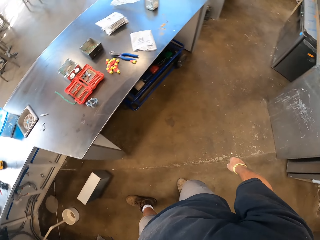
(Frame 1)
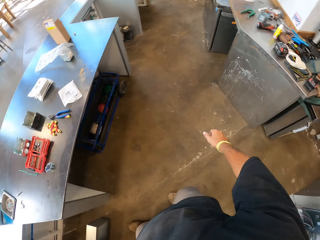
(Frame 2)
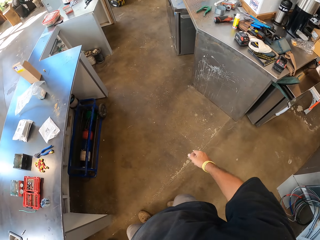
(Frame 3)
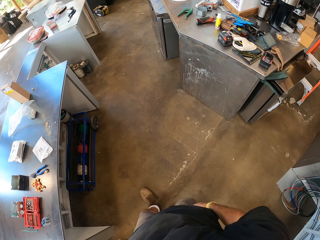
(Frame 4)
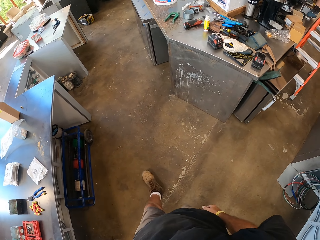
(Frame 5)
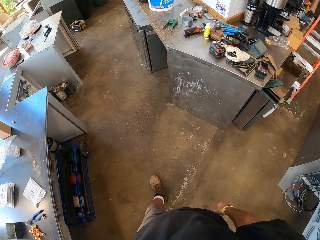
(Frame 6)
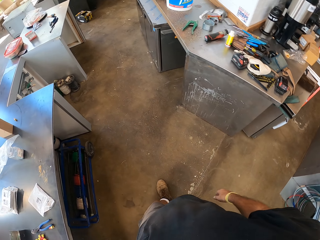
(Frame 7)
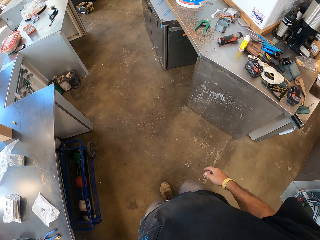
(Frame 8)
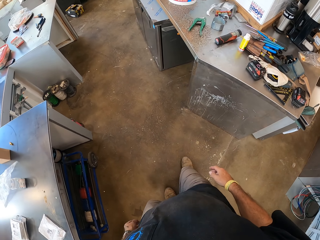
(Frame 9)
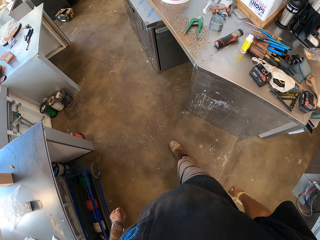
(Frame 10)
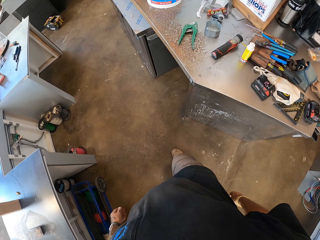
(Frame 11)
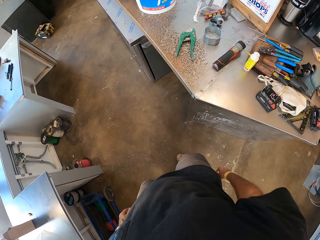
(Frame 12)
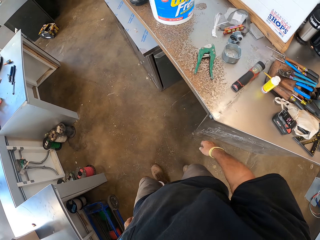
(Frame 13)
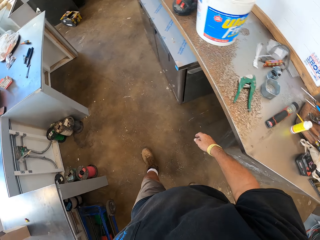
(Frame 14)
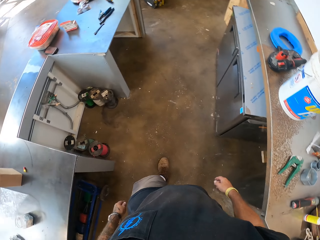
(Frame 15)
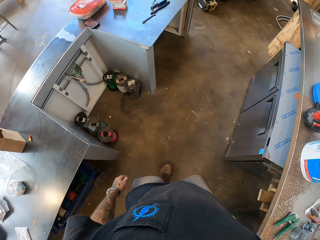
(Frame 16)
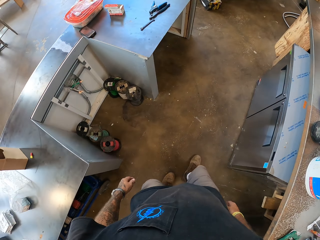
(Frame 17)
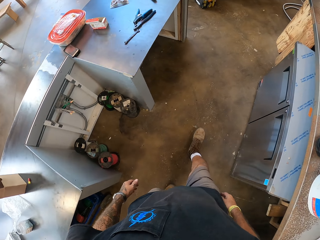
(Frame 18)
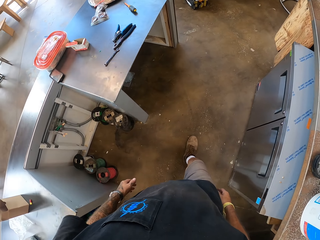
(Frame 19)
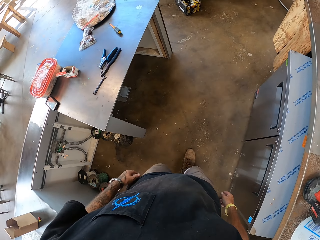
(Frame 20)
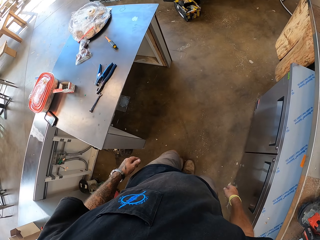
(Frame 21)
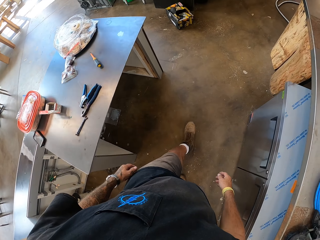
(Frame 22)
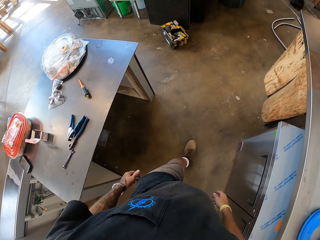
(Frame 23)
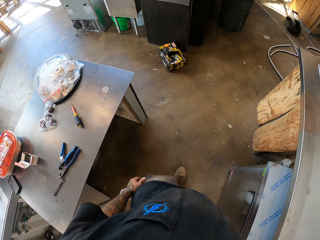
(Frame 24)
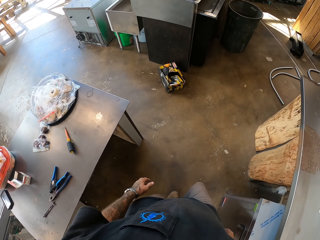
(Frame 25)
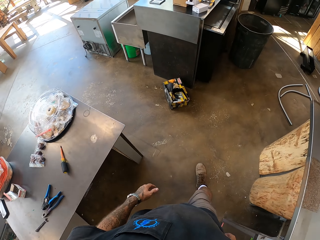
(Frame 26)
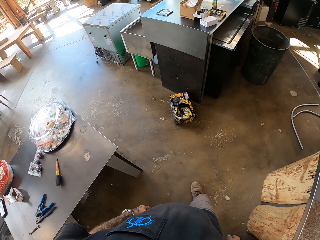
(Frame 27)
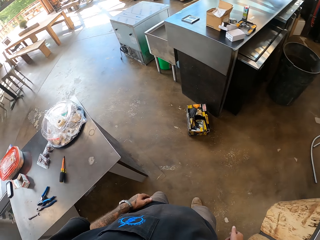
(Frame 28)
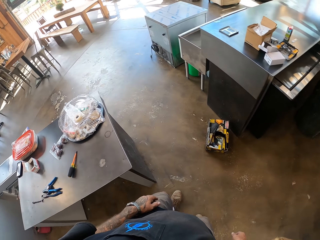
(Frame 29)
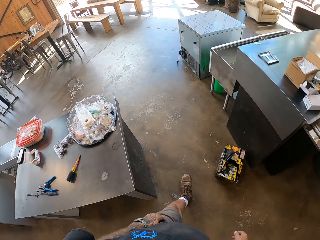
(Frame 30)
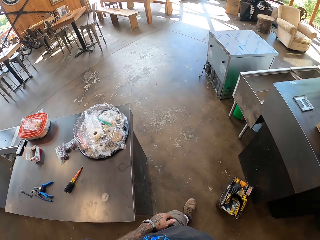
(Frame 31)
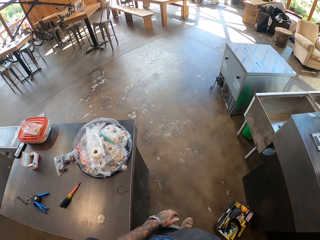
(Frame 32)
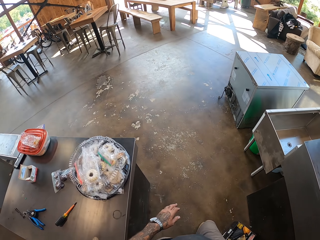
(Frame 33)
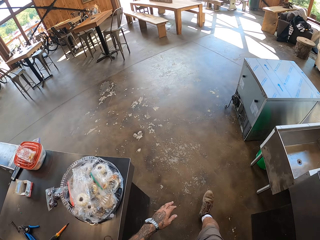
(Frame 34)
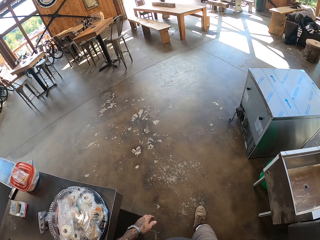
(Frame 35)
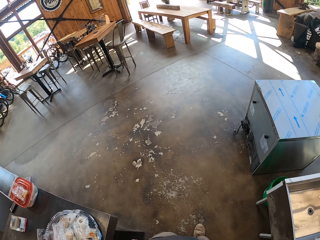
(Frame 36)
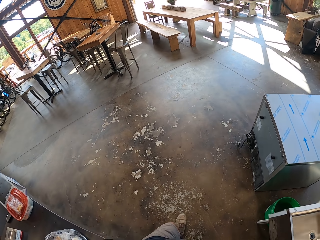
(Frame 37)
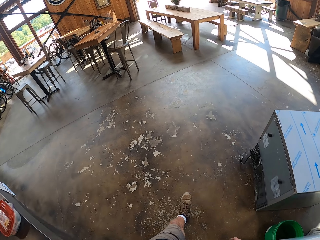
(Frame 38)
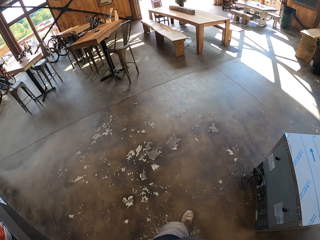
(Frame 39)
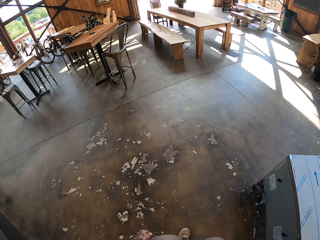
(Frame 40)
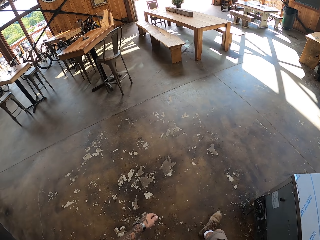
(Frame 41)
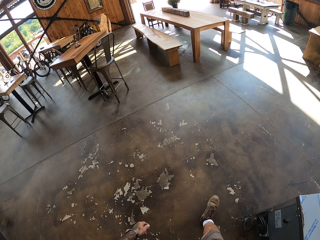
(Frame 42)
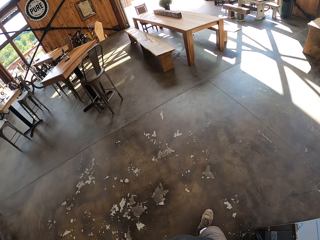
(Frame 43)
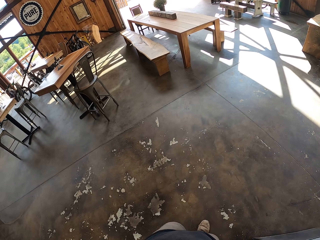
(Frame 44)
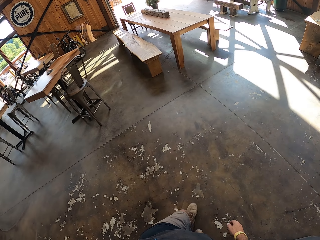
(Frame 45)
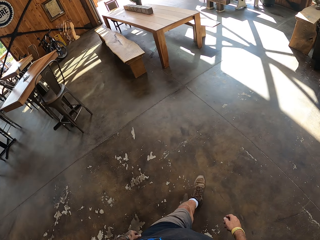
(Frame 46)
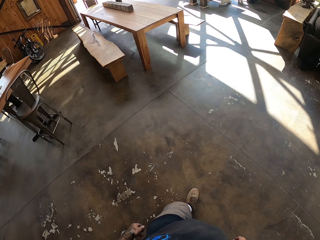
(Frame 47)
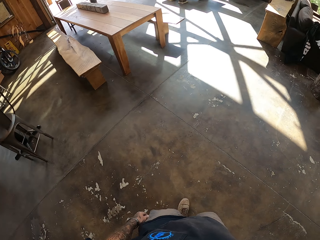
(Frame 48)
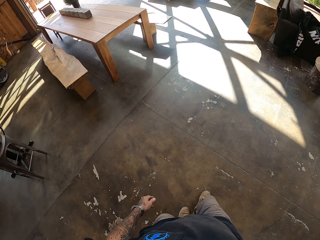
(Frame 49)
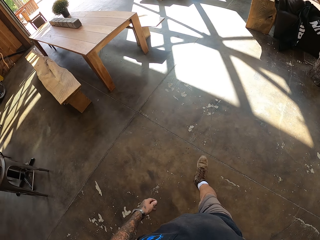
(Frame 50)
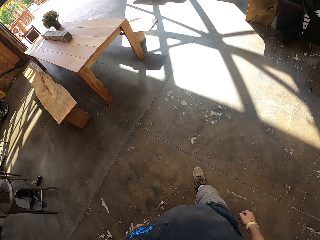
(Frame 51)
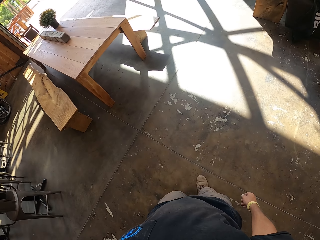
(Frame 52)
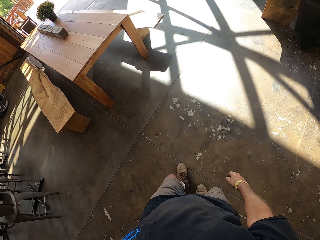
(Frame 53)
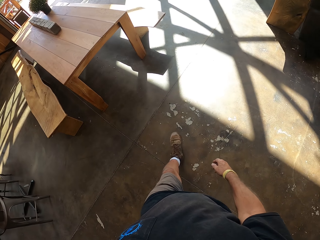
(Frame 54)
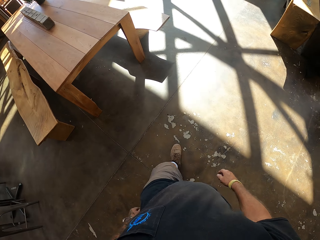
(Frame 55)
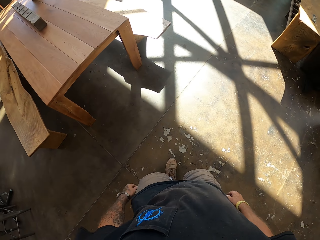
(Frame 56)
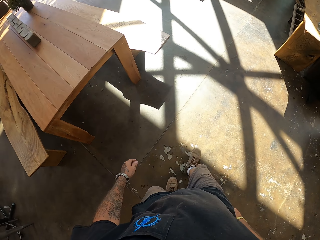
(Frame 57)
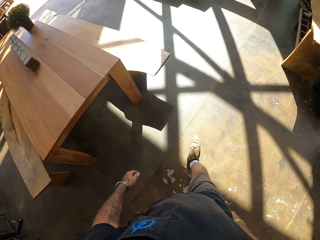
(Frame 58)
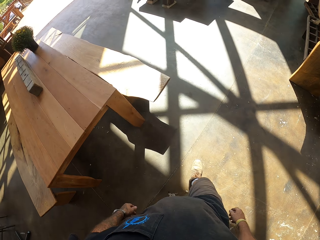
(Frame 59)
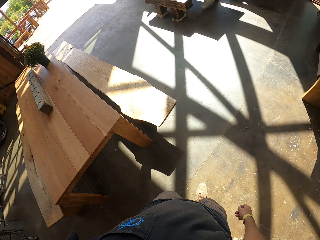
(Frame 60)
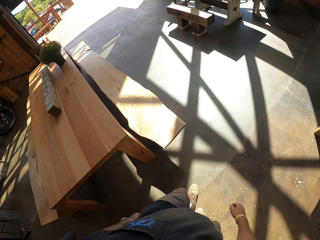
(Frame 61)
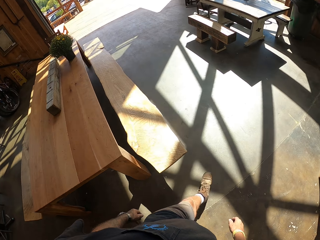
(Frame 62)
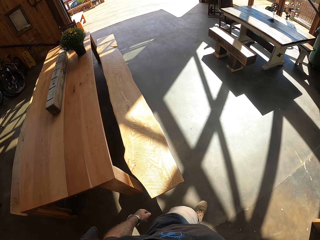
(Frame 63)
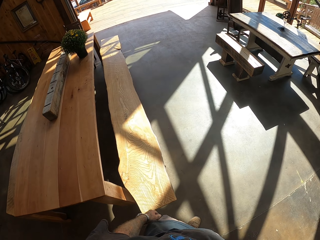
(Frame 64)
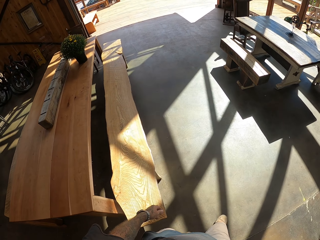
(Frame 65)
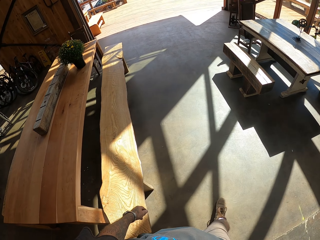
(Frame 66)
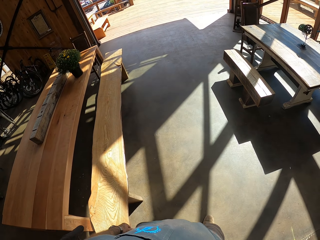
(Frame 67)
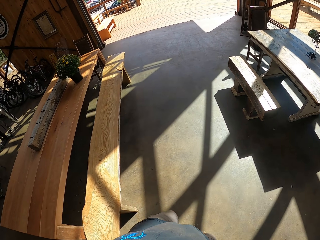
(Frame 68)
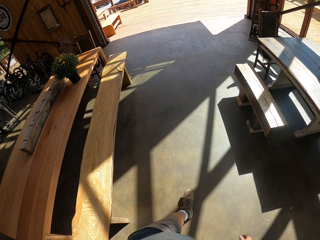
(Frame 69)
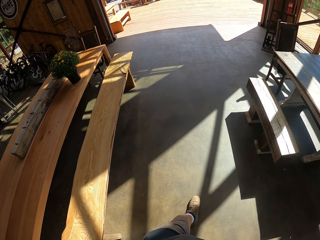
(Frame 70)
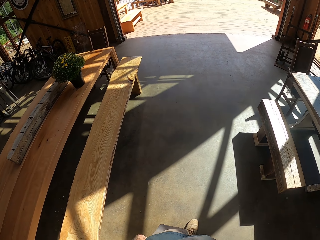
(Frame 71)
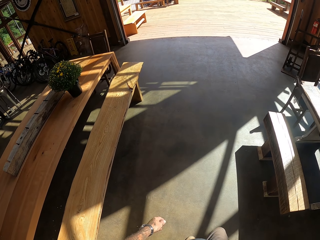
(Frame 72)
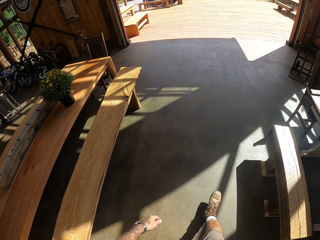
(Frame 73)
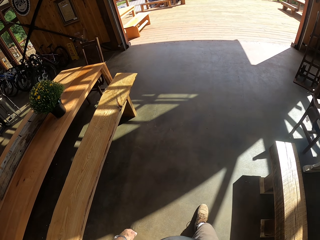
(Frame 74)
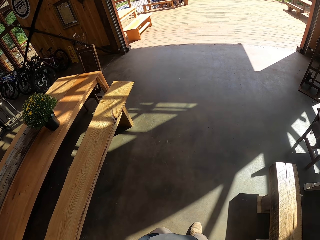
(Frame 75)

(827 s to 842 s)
The camera wearer swings his hands as he walks. He looks around. He swings his hands as he walks.

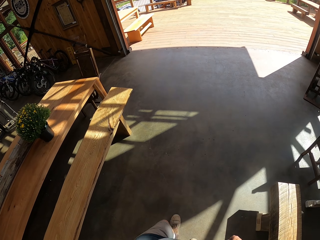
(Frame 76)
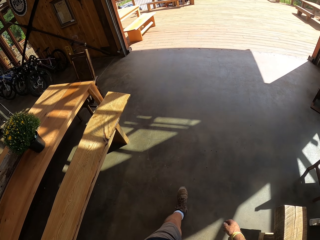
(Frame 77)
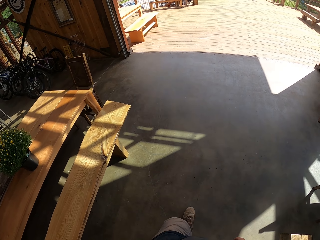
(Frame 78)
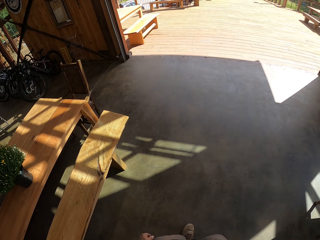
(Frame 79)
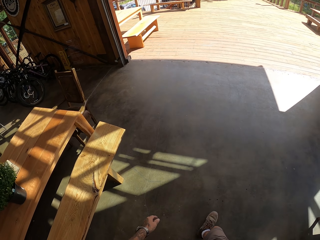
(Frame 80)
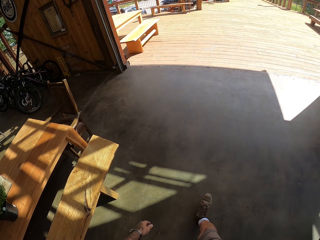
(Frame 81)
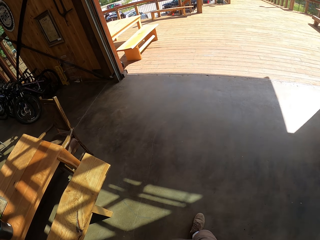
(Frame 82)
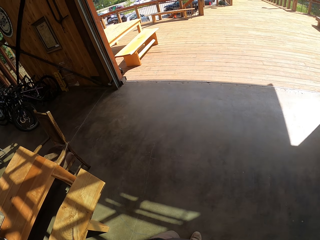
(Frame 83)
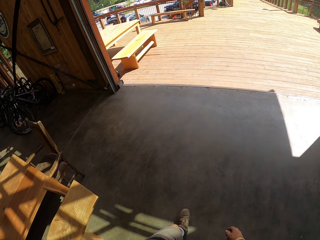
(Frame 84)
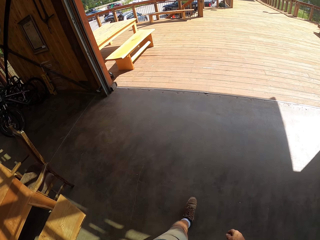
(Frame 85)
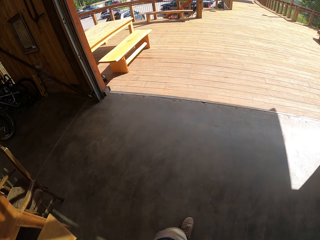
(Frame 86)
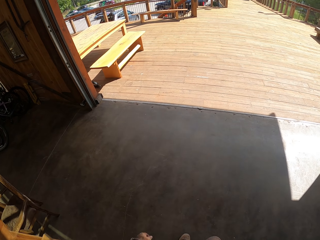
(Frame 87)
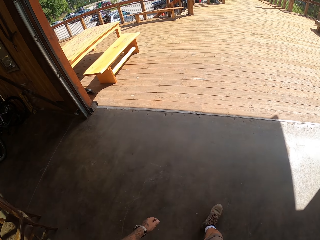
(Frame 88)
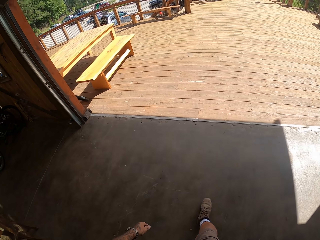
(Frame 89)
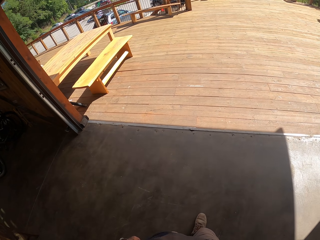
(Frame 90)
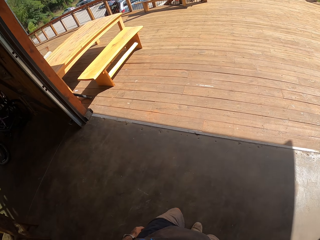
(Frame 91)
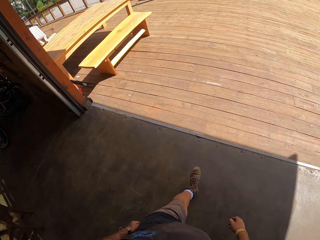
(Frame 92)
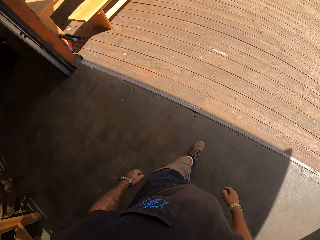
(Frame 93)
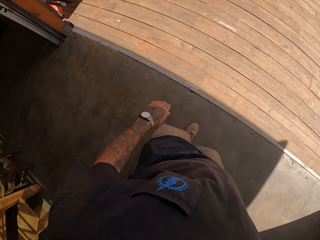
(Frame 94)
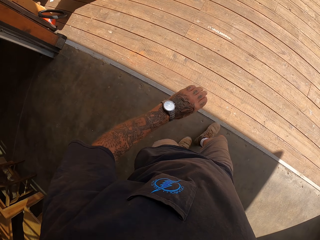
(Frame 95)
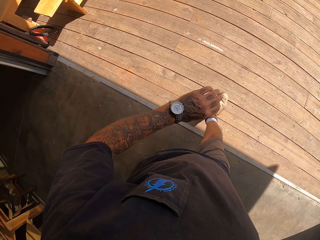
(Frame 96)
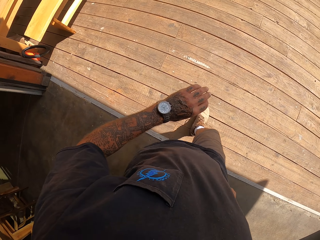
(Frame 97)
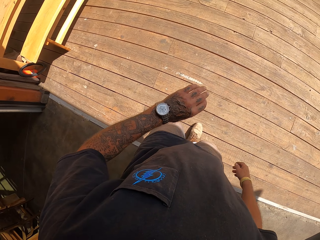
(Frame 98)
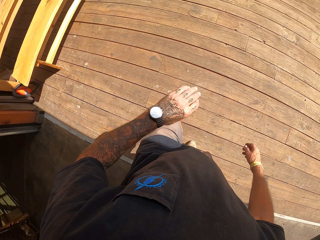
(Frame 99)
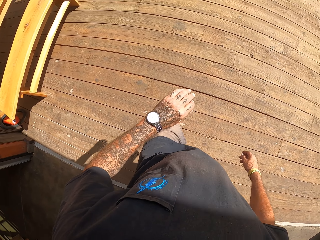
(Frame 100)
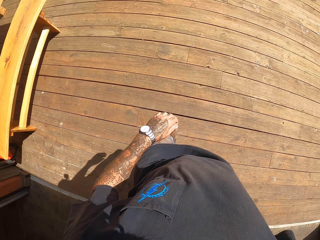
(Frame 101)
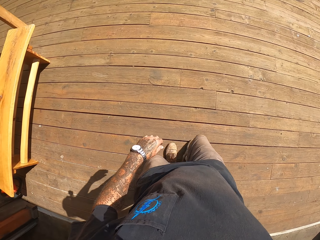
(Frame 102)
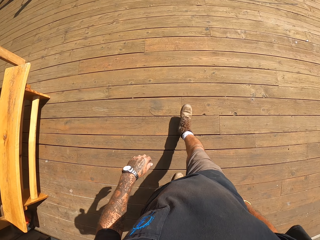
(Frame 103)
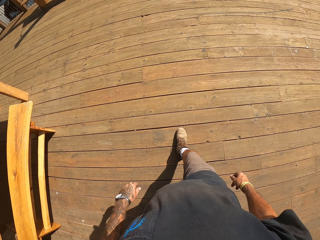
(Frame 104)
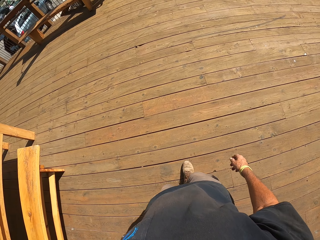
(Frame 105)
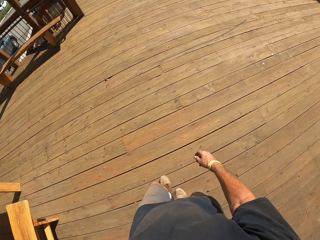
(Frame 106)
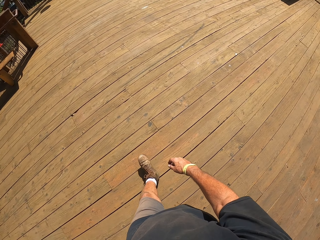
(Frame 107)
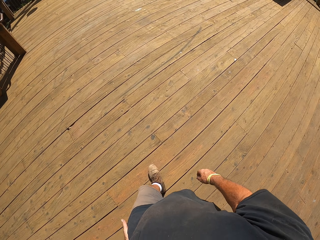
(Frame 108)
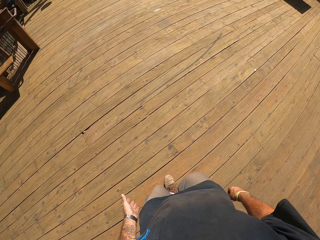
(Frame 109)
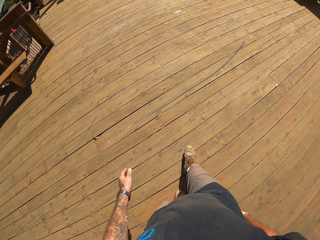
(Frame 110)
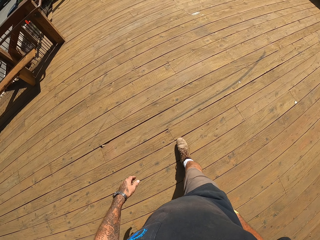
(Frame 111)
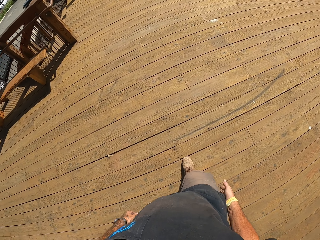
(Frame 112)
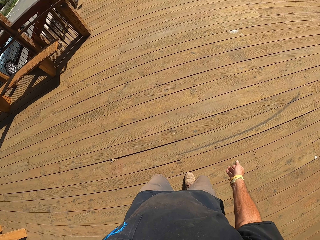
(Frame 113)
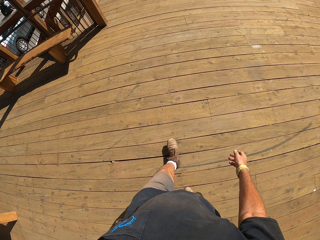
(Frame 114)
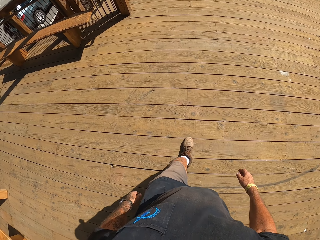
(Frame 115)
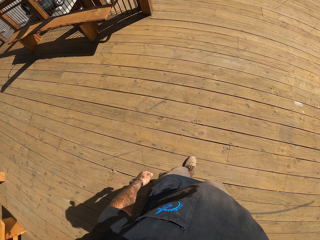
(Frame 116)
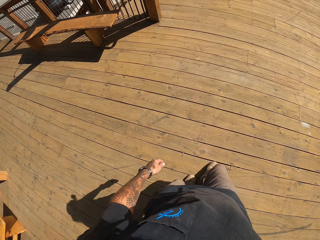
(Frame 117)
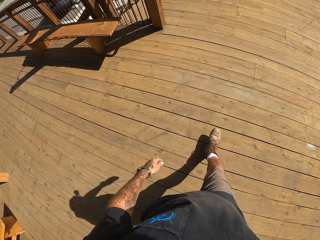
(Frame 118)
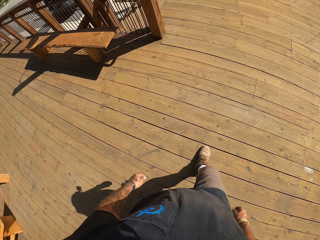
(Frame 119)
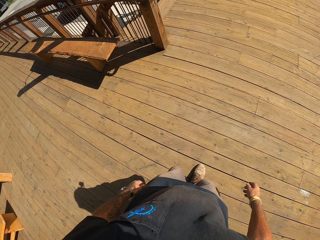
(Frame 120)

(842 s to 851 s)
The camera wearer lifts his left hand. He looks at the watch on his left hand. He swings his right hand as he walks.
